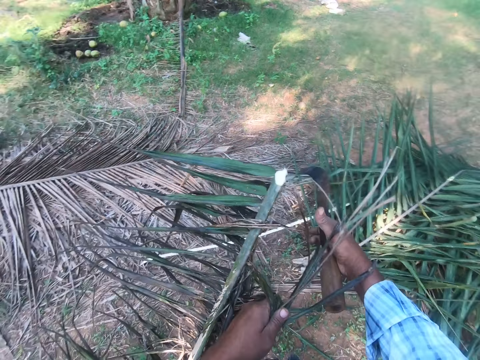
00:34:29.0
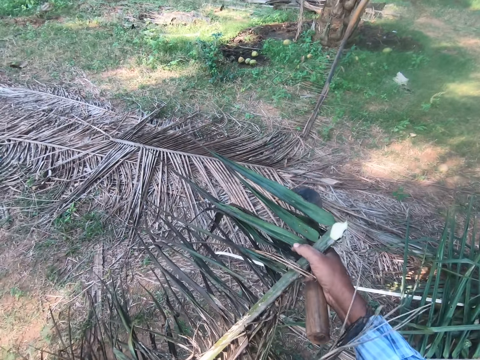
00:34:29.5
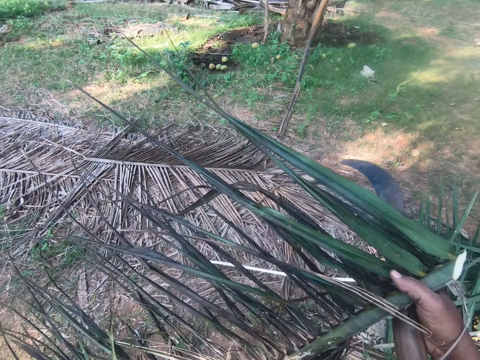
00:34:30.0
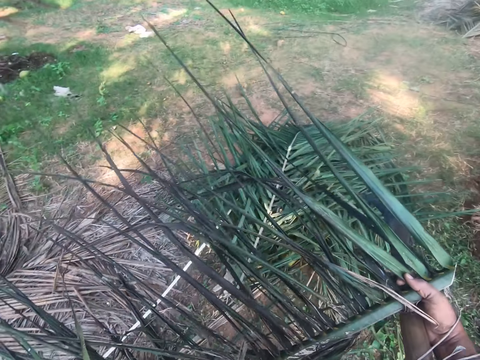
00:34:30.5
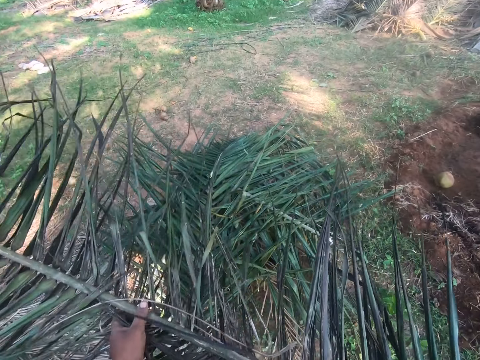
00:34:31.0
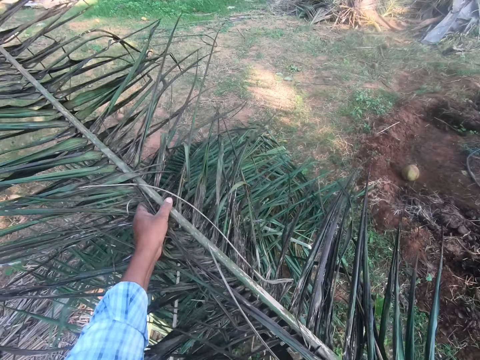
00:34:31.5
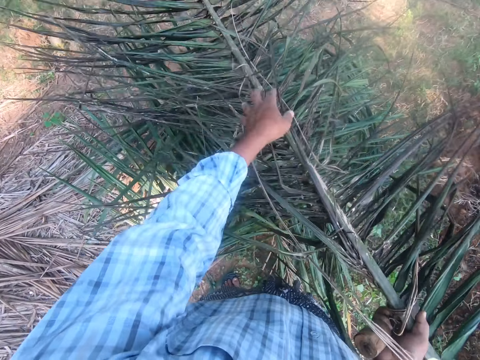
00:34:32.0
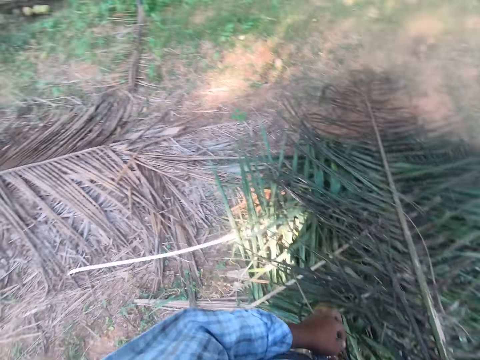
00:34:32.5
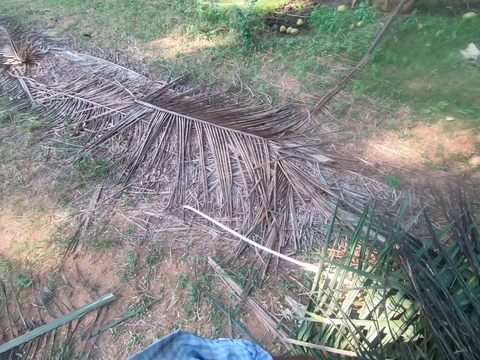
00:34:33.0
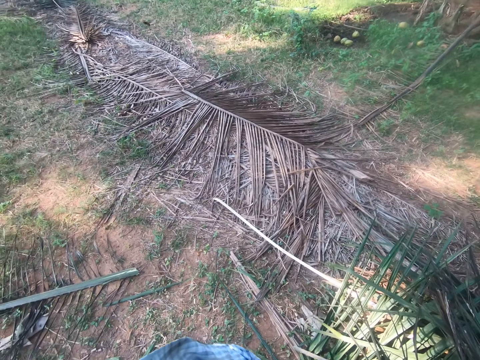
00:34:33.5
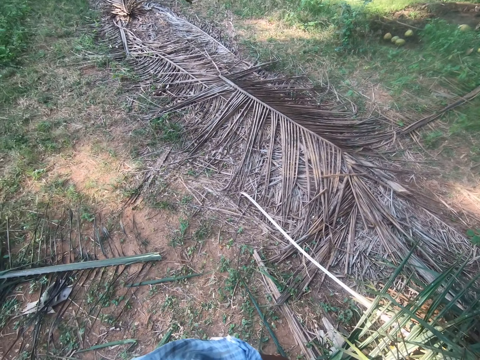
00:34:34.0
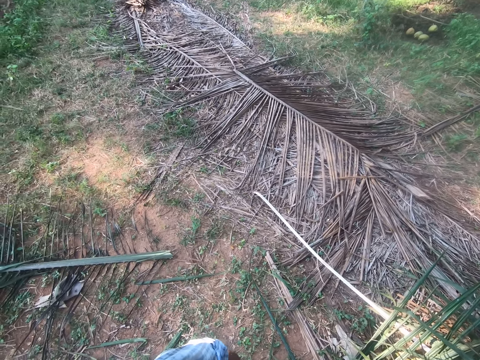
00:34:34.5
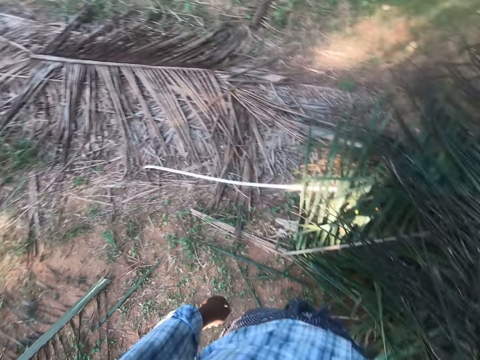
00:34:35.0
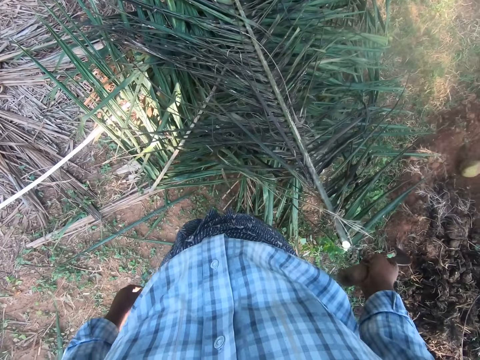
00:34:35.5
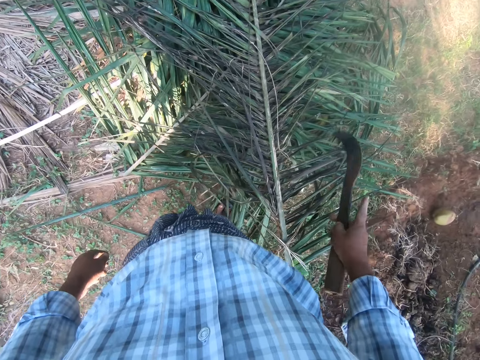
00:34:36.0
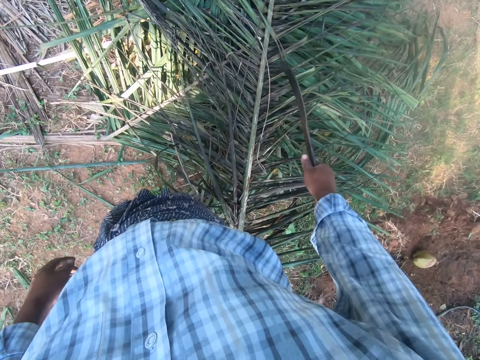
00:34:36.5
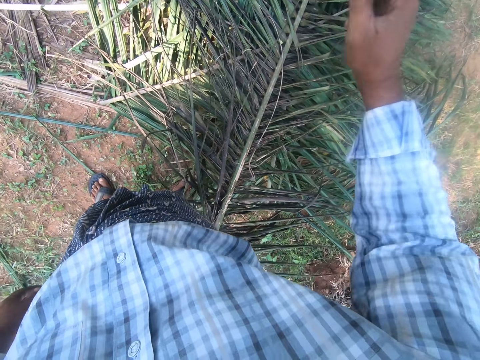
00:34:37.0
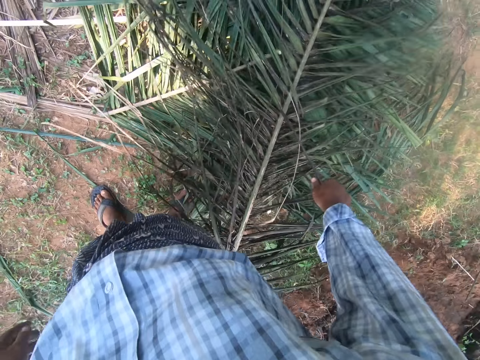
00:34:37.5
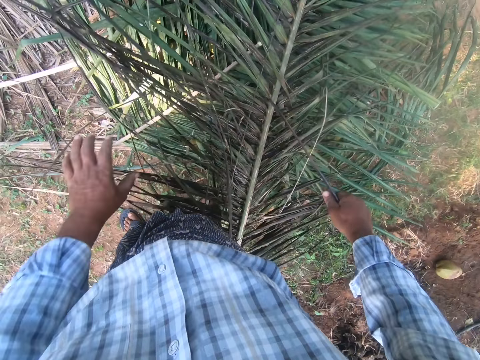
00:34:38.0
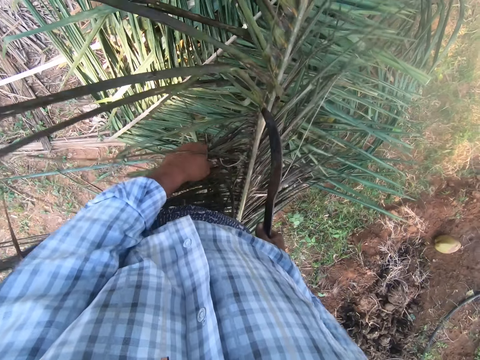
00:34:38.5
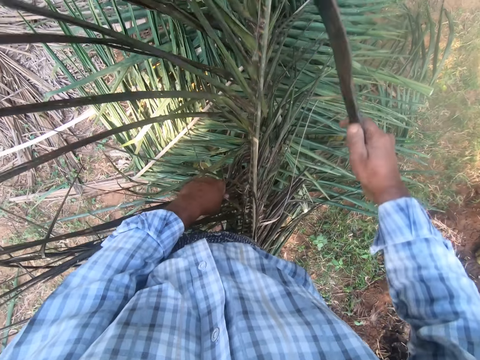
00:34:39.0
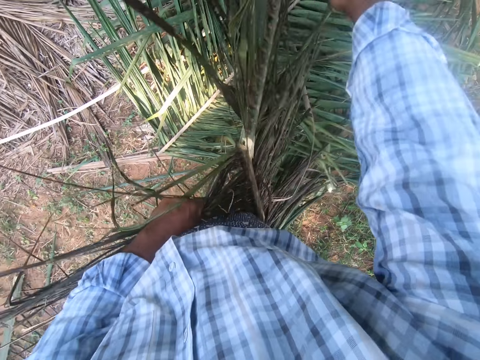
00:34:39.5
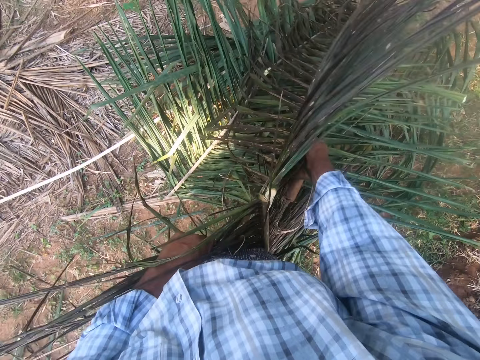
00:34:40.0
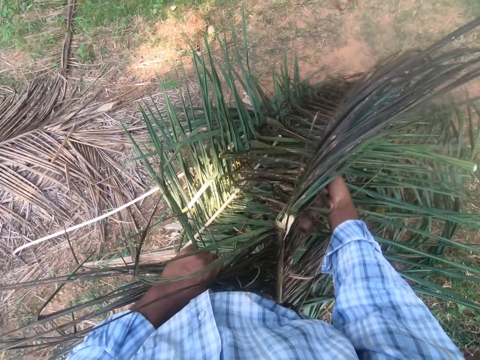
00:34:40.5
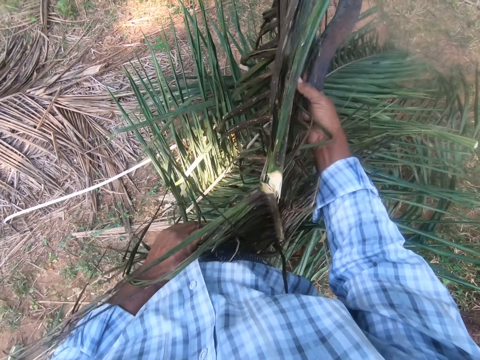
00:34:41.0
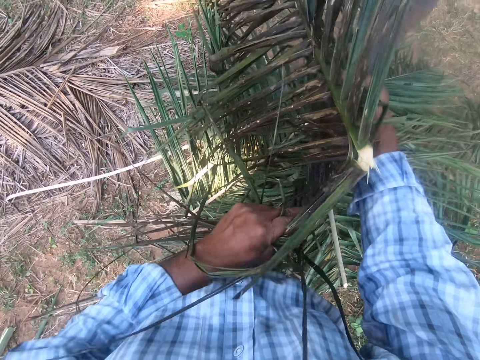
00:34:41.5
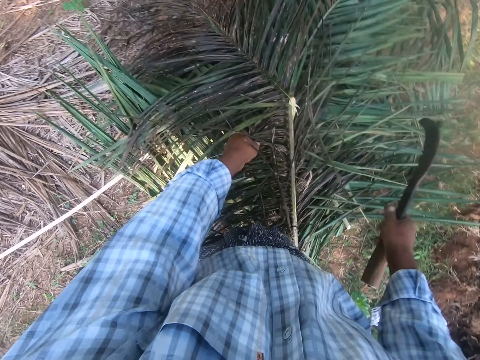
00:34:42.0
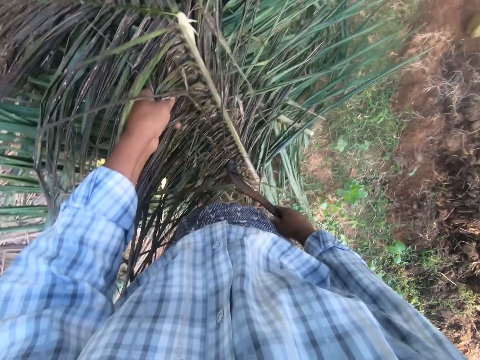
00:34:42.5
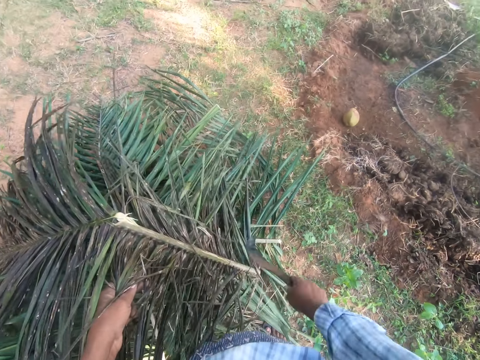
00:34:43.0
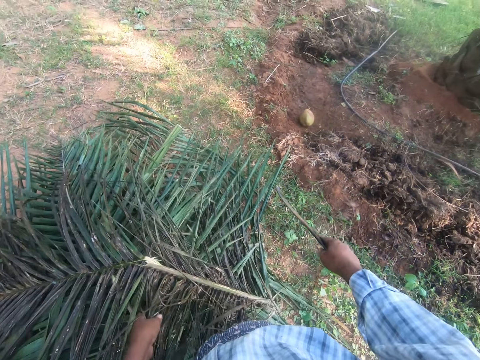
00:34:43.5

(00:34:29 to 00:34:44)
The camera wearer drops the palm fronds on a heap of palm fronds. They look around. They cut the palm tree branch. They pick up the palm frond from the heap and bend the palm frond. They break the palm tree branch.

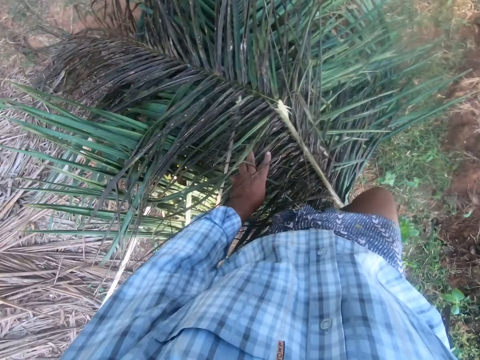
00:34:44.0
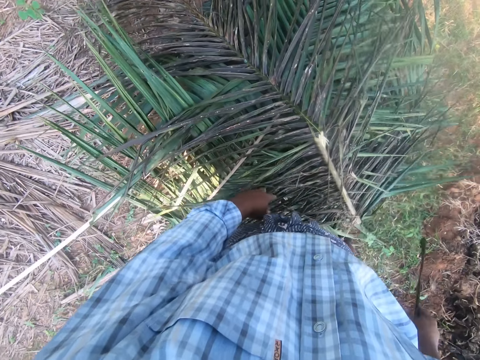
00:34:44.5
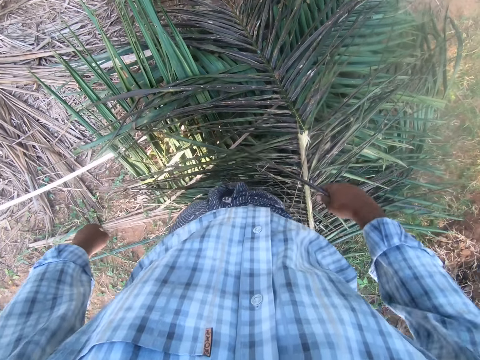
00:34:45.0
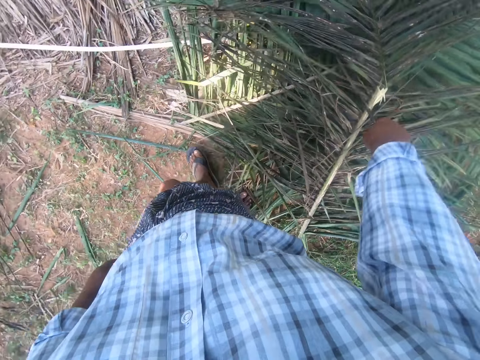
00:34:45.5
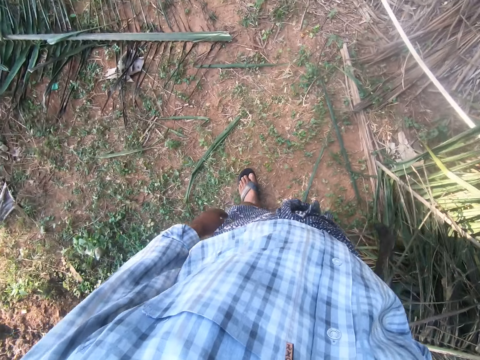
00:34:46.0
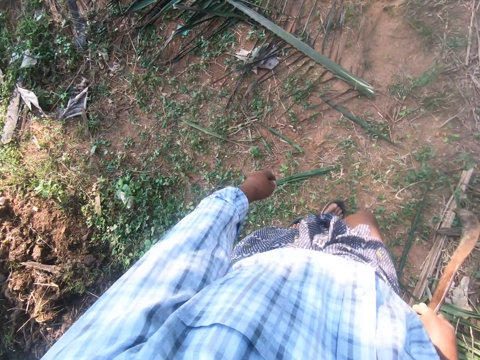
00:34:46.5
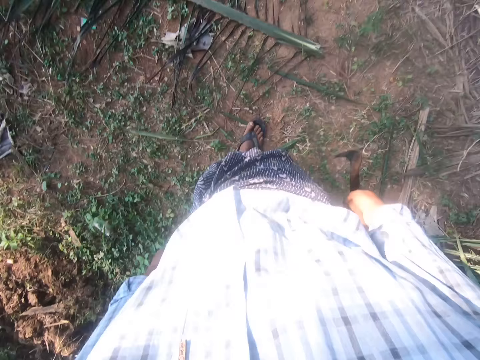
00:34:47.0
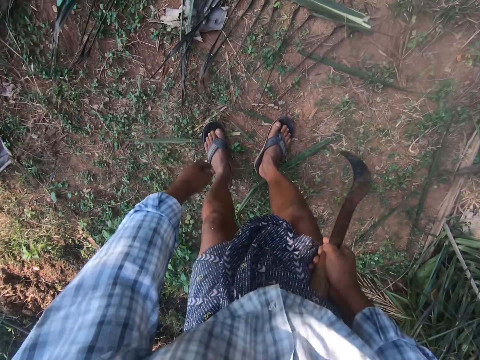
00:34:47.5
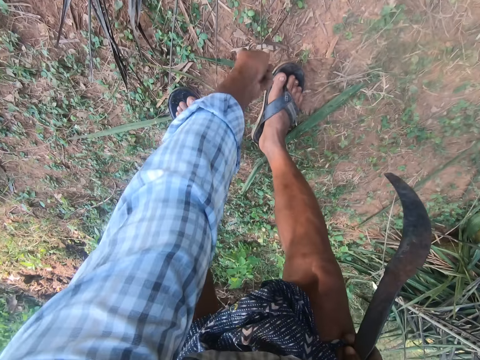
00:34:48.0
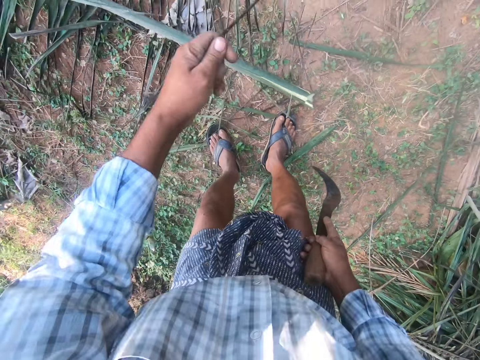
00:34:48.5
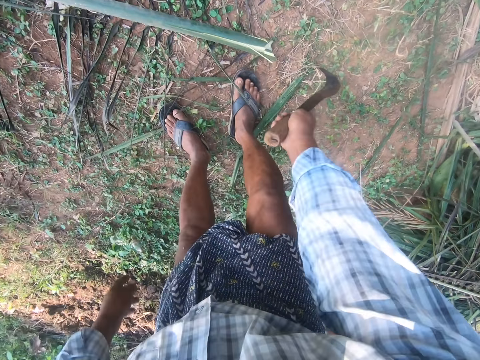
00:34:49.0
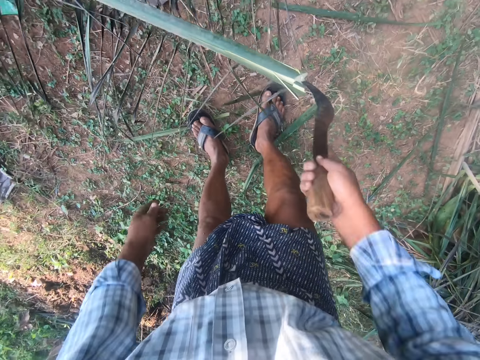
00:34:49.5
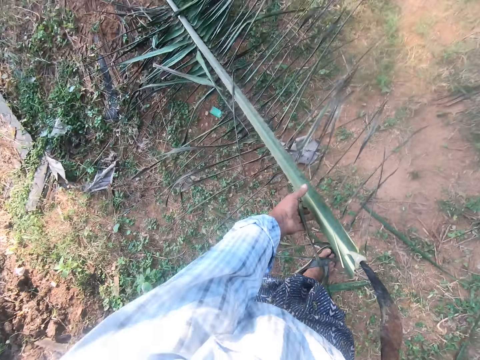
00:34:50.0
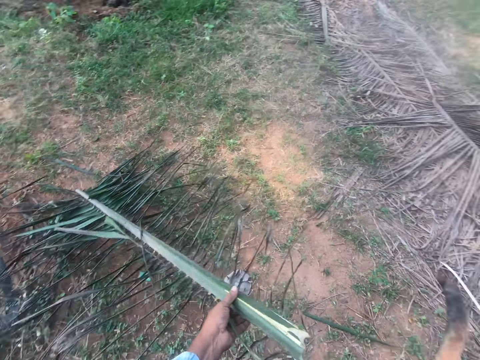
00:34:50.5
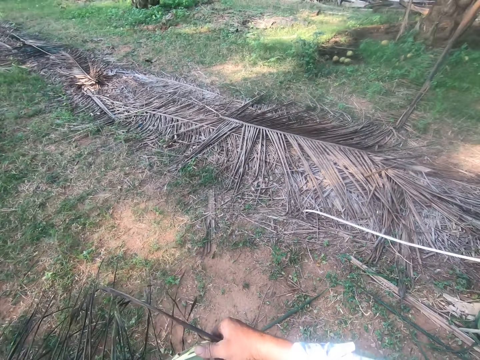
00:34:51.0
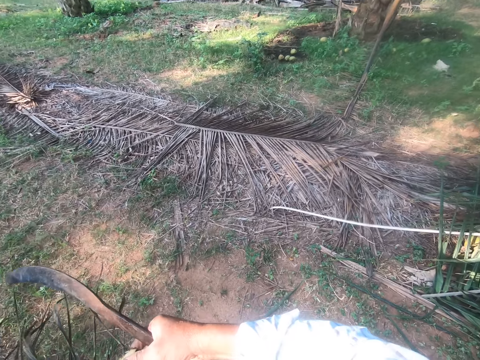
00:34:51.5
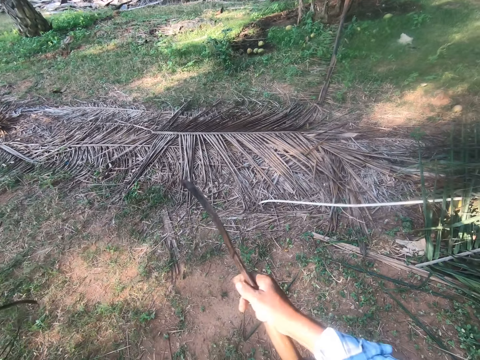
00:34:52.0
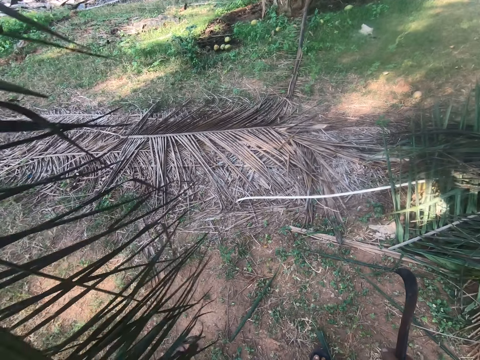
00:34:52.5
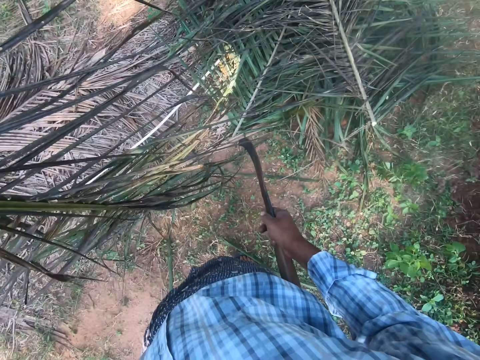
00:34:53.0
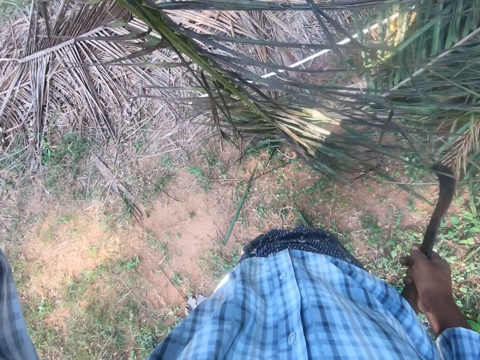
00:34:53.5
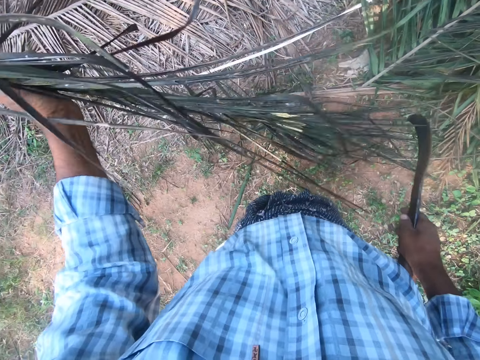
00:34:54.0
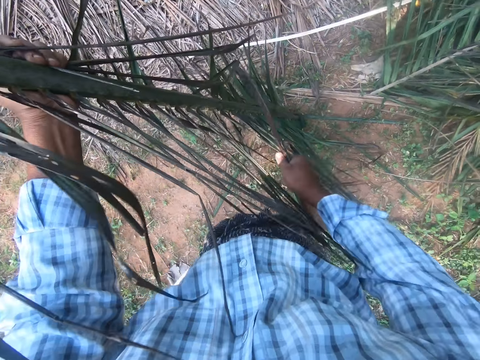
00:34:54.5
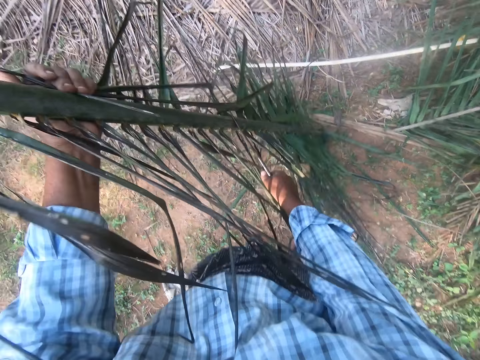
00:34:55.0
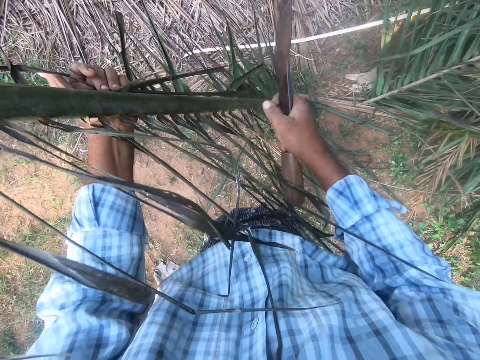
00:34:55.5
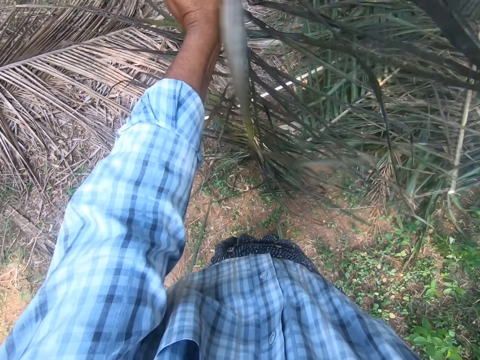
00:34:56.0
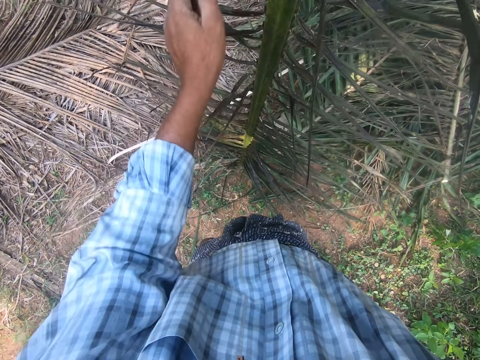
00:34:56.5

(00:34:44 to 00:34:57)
The camera wearer drops the palm frond on the heap of palm fronds. They take the palm tree branch. They pick the palm frond from the ground. They cut the palm tree branch. They hit the palm frond with a sickle.
